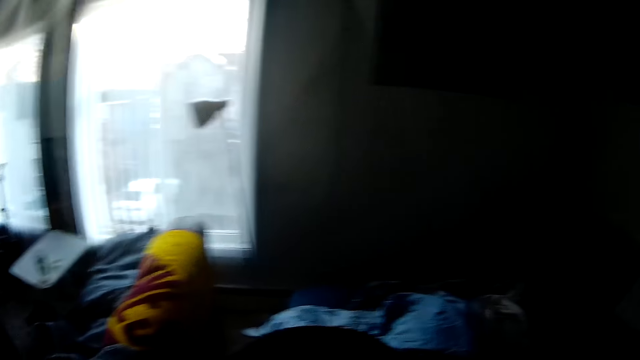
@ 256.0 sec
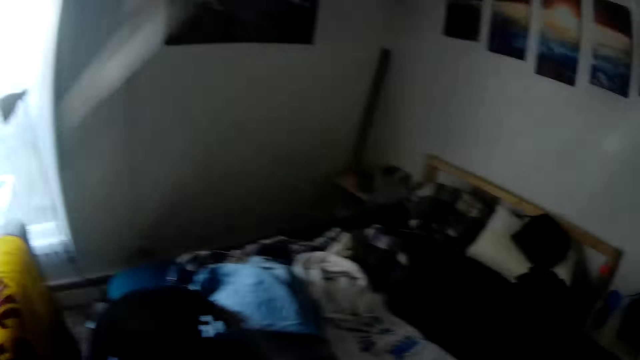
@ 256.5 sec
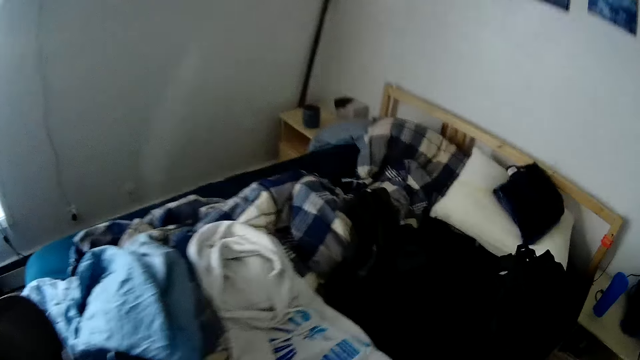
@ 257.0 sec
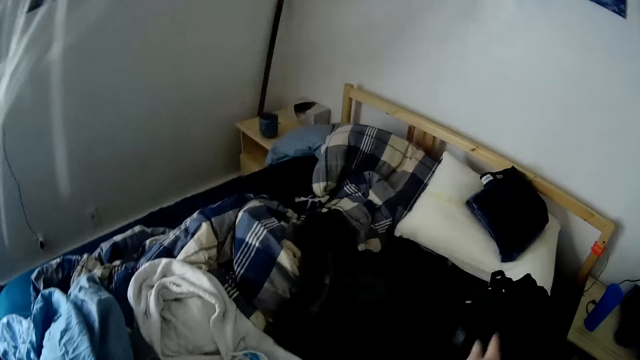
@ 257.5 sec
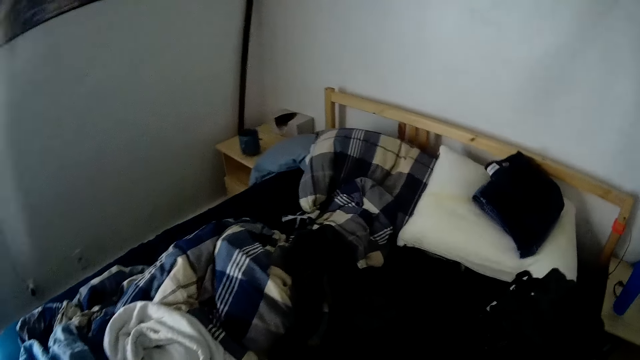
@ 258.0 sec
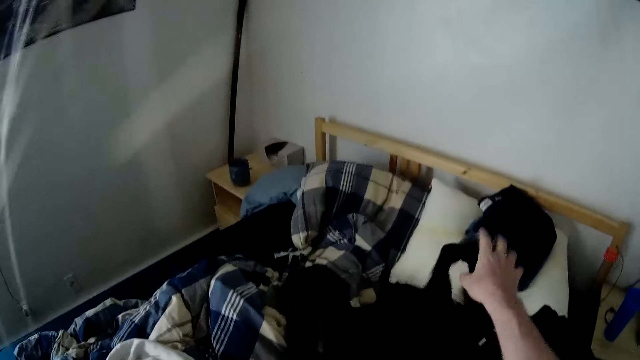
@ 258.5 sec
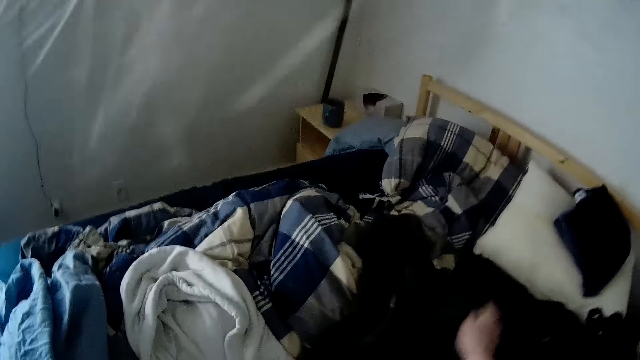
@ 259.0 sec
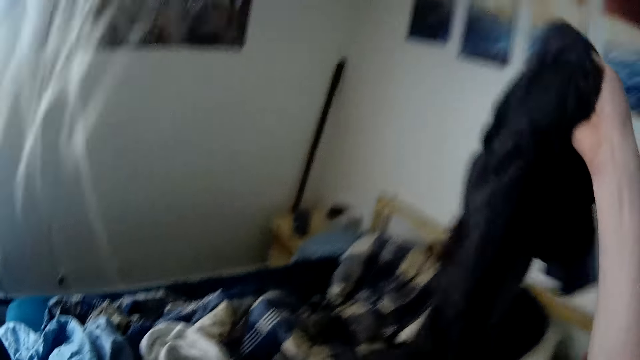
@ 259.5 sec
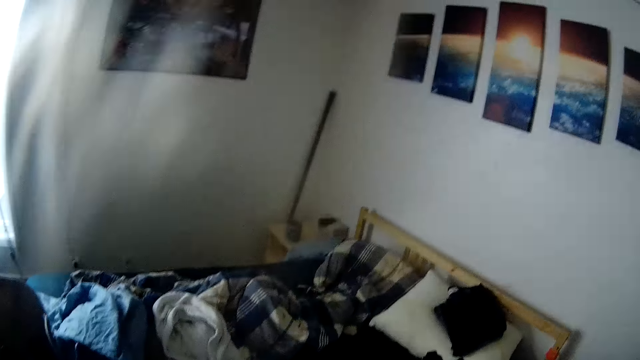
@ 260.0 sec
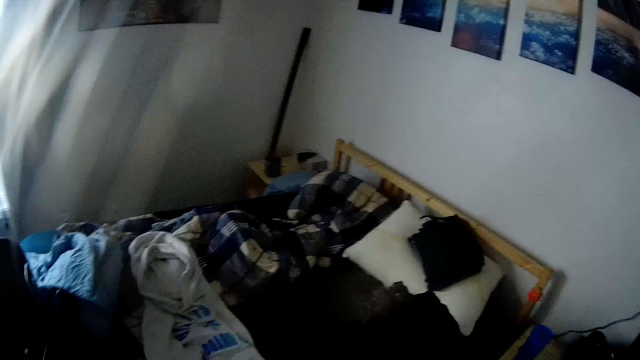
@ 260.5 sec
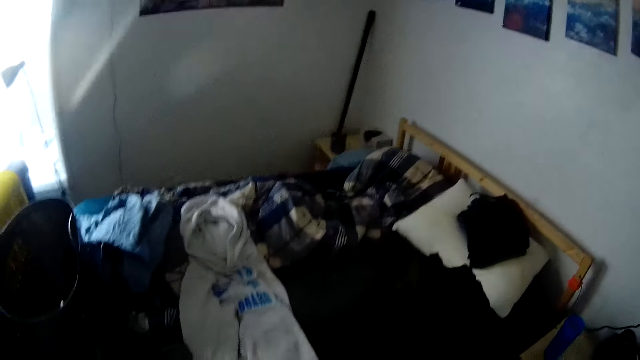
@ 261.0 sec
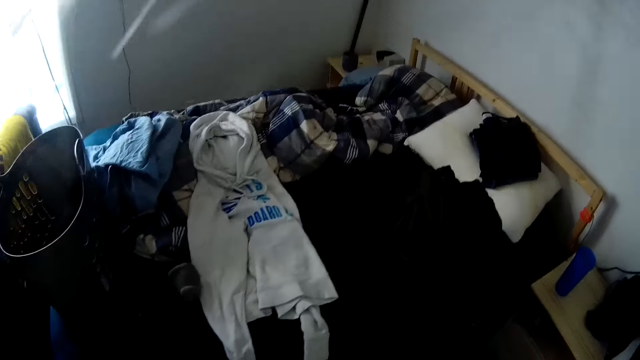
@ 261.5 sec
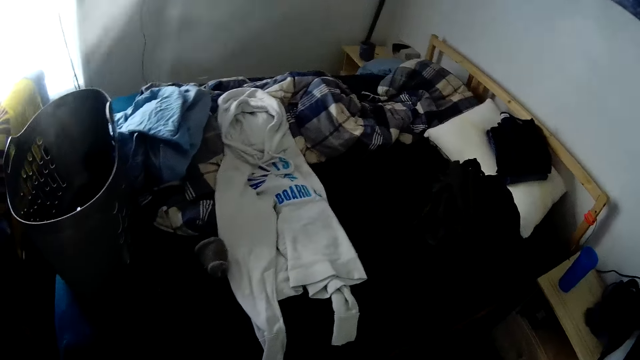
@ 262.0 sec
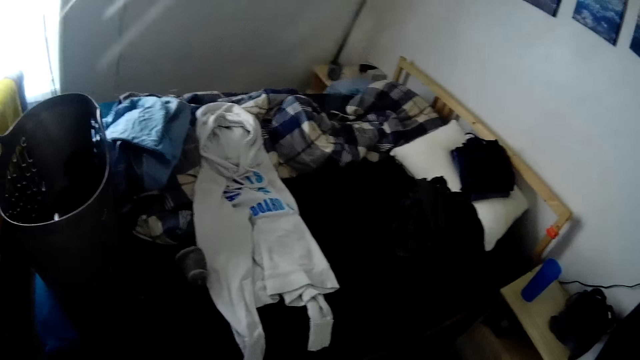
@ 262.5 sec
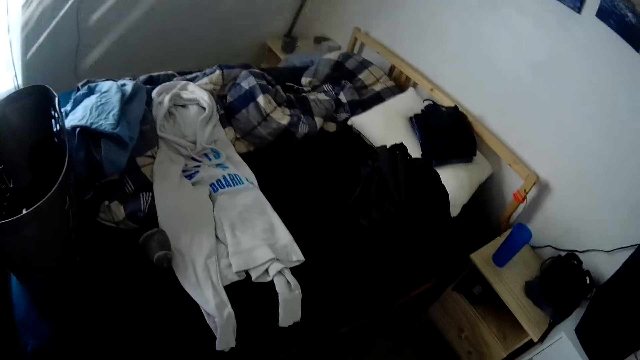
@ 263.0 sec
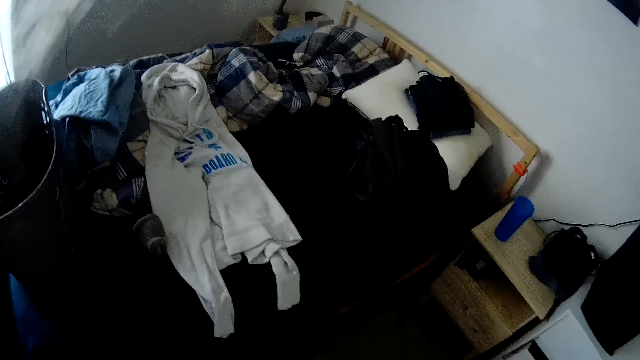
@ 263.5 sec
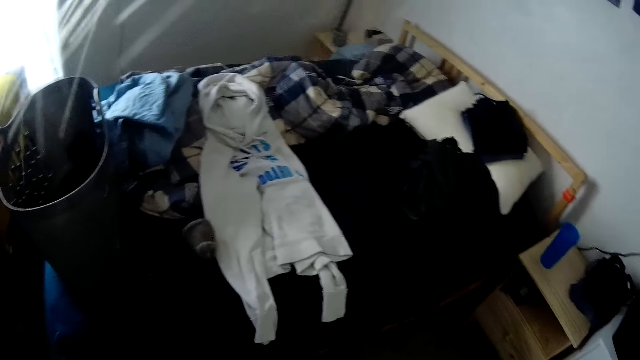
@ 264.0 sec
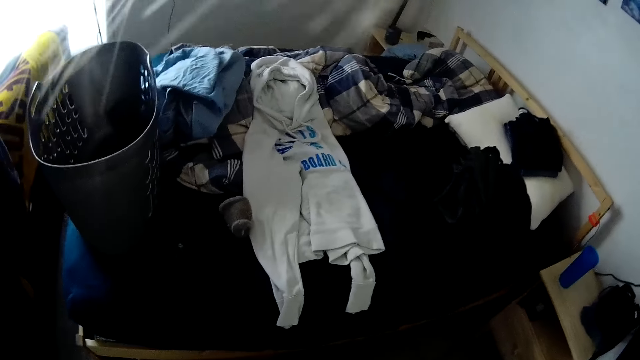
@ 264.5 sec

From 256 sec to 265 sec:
The camera wearer adjusts clothes on the bed with his right hand. He drops a cloth on the bed. He picks another cloth from the bed with his right hand.

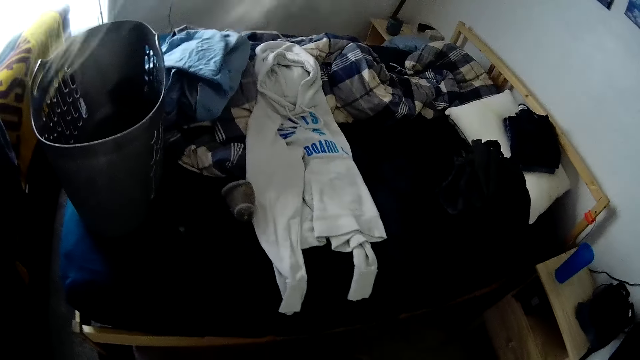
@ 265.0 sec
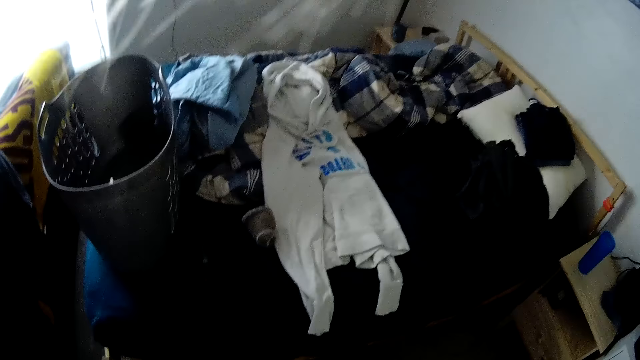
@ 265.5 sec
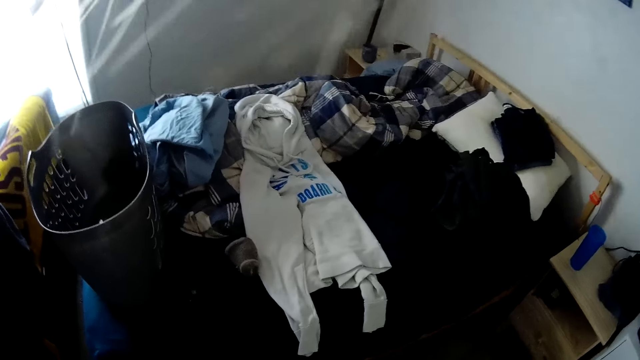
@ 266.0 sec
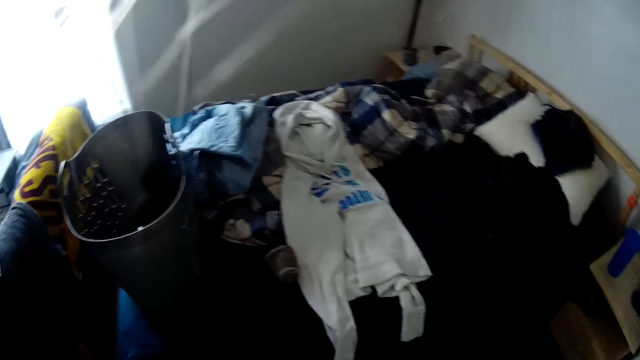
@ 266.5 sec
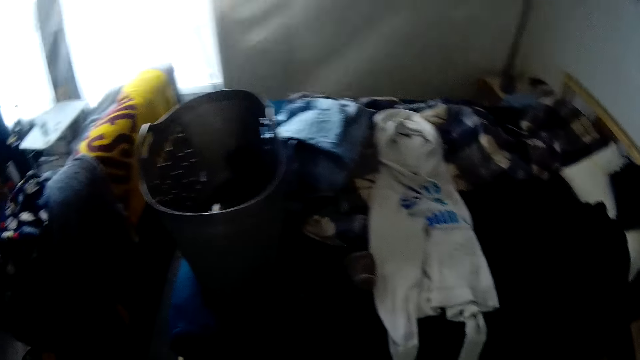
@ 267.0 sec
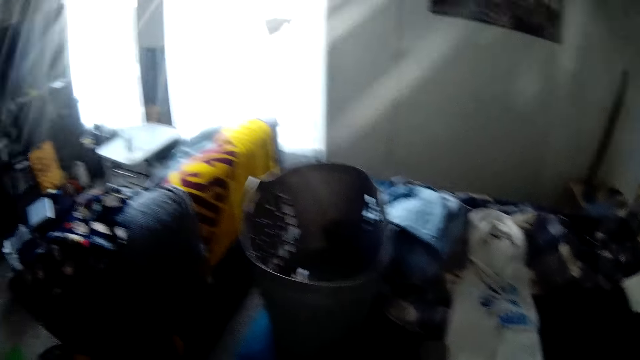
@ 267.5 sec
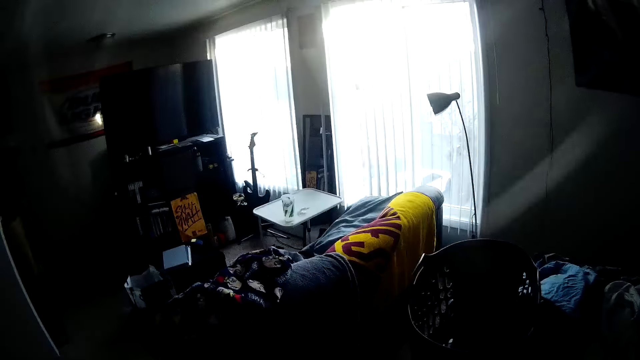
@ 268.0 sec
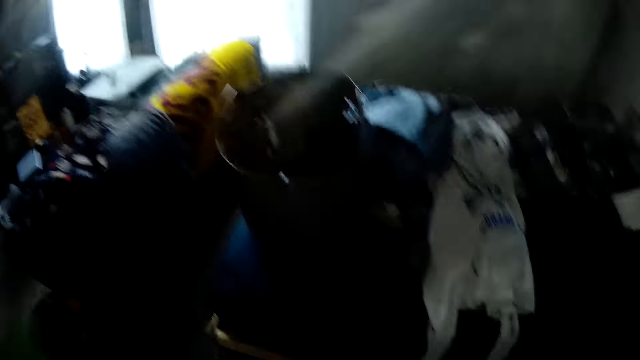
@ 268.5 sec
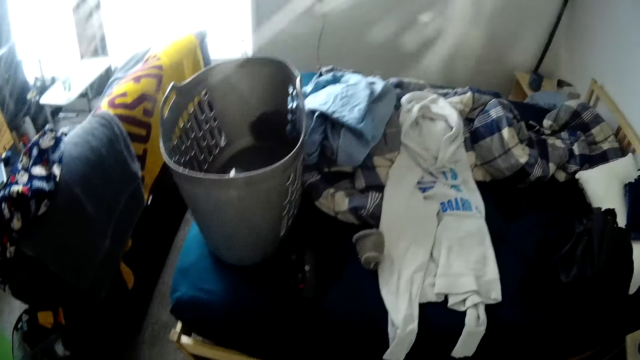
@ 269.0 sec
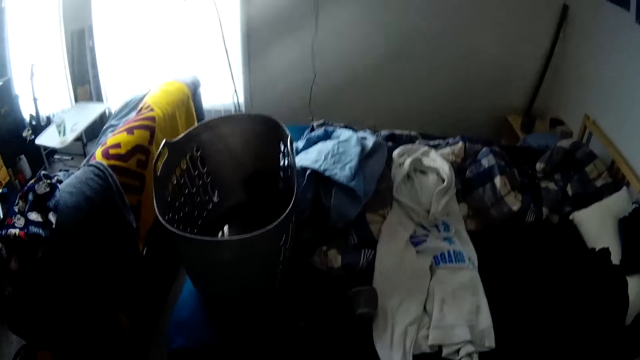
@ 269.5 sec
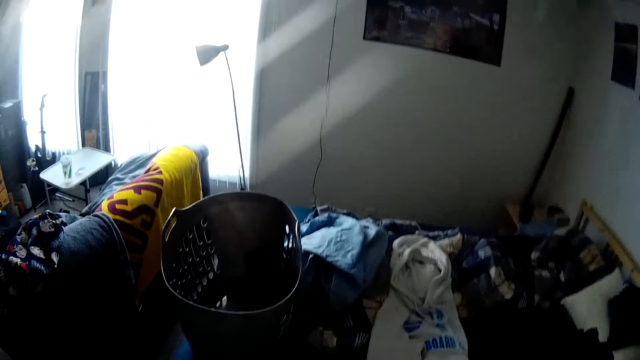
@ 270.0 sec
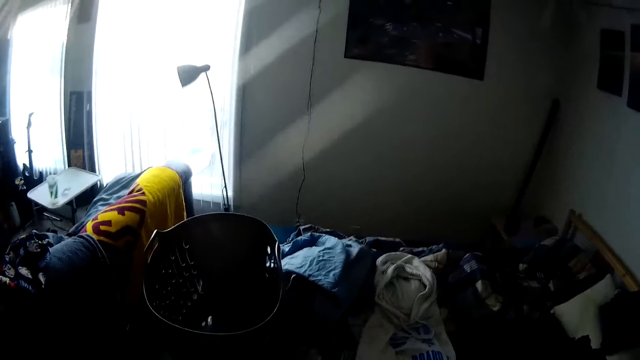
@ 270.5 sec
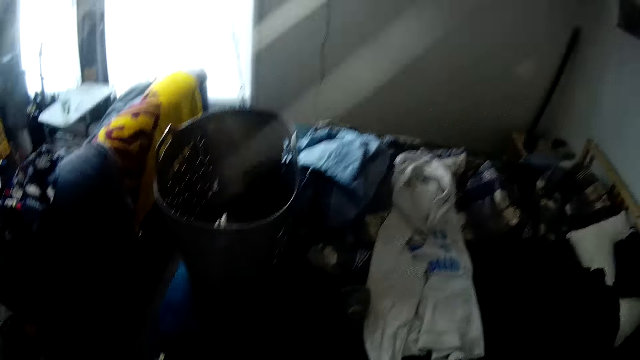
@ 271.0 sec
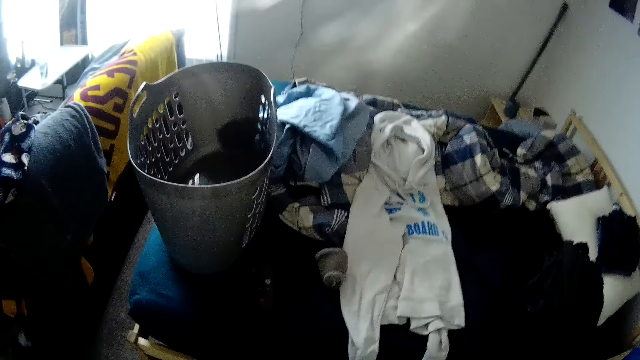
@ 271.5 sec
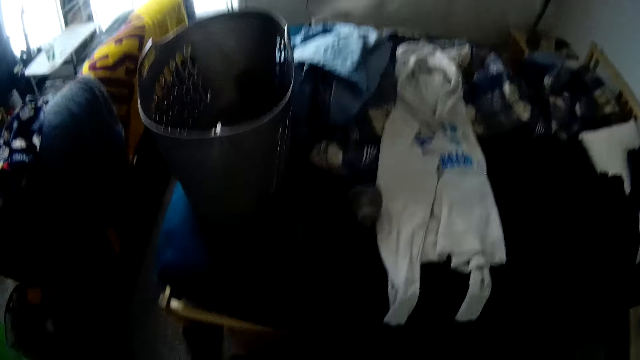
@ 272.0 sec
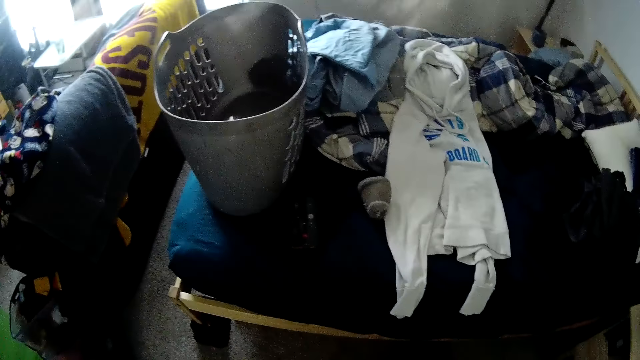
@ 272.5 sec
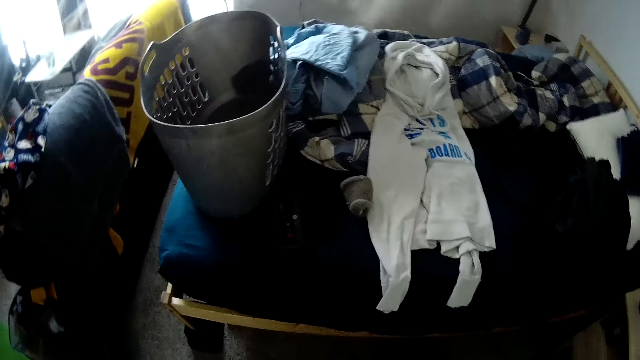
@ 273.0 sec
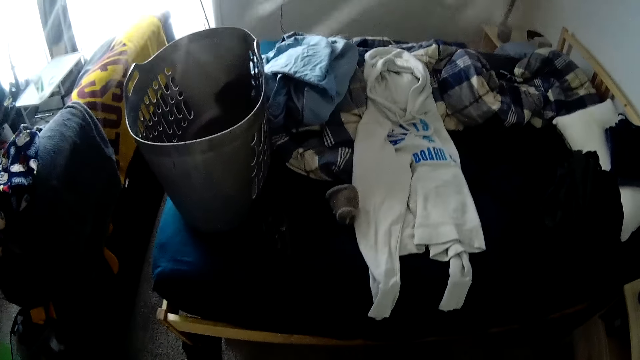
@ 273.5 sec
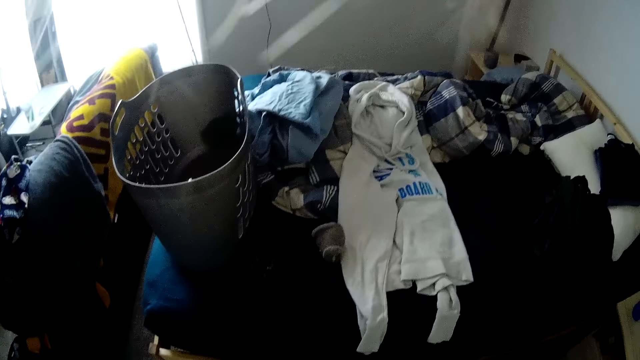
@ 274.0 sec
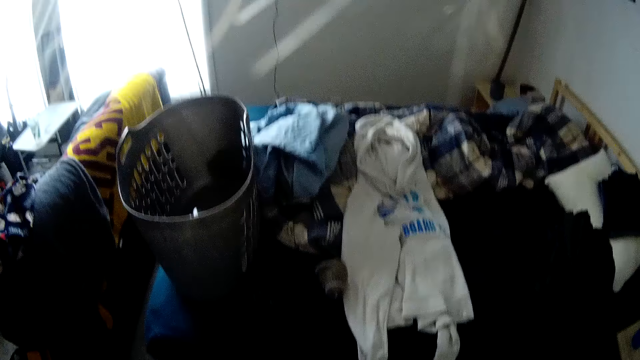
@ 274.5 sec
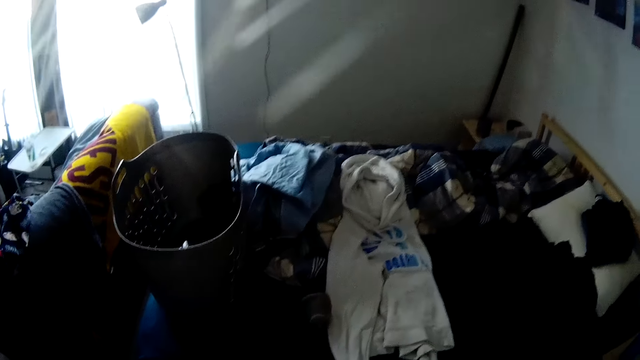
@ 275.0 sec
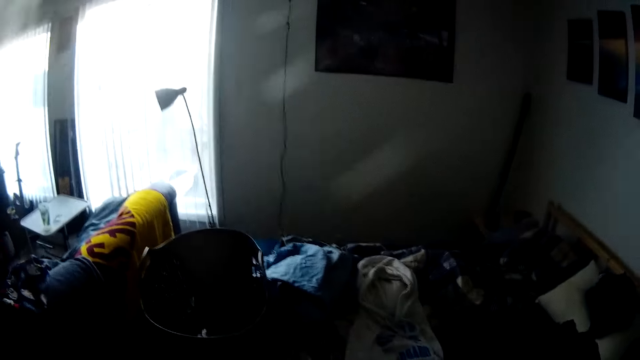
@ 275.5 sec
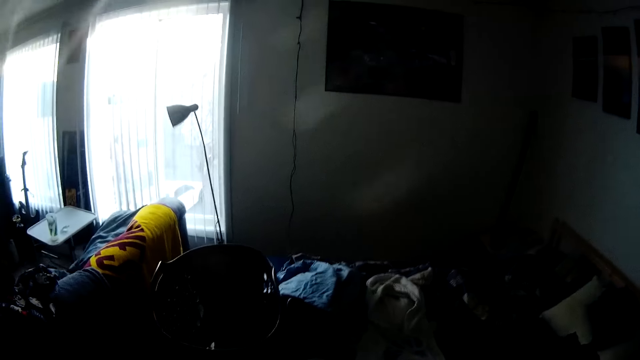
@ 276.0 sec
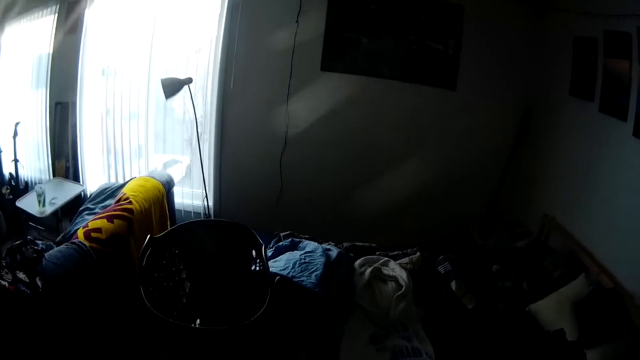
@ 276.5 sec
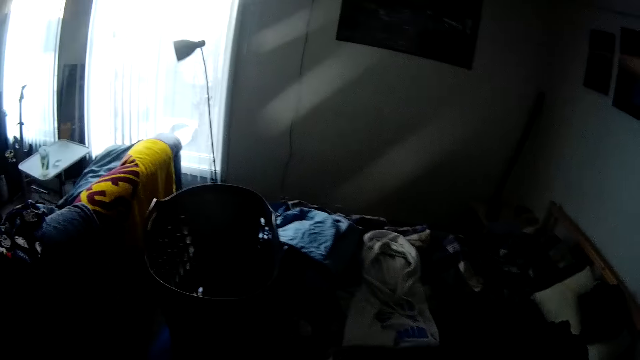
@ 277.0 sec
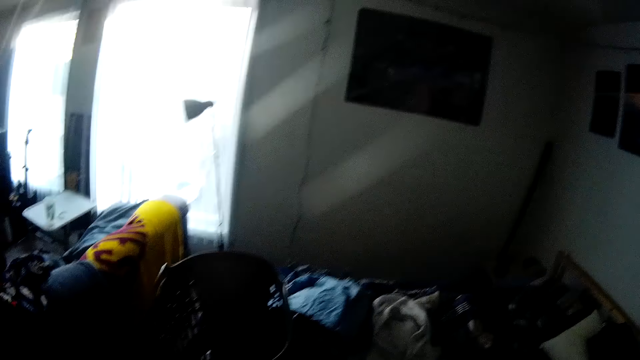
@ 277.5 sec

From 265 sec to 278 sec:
The camera wearer looks round the room.
